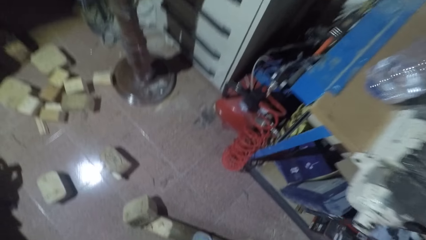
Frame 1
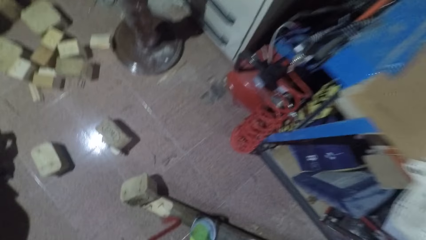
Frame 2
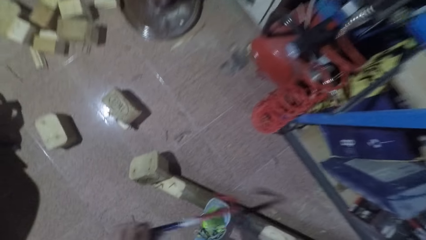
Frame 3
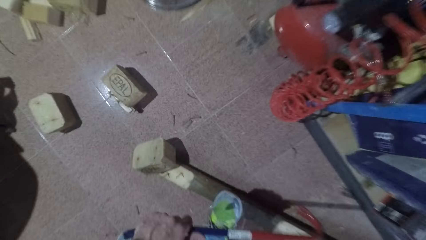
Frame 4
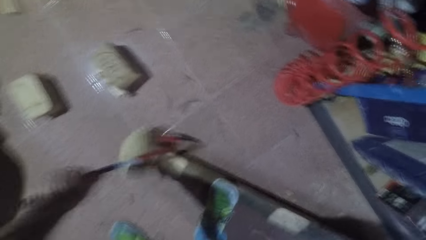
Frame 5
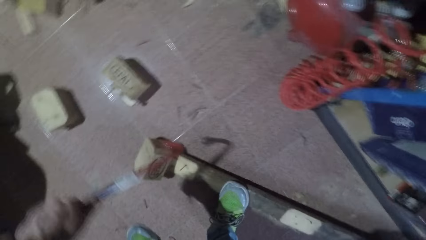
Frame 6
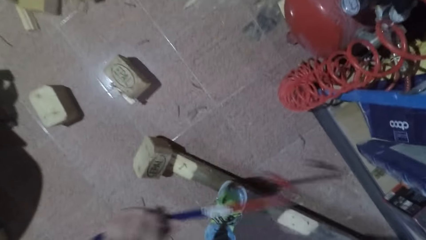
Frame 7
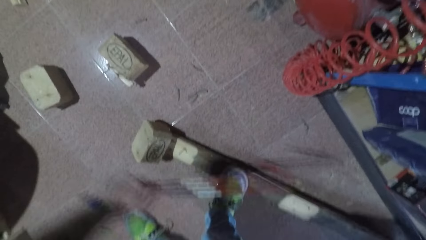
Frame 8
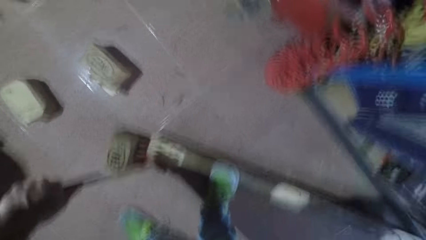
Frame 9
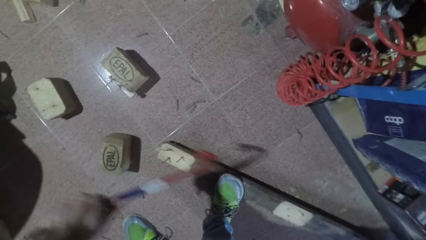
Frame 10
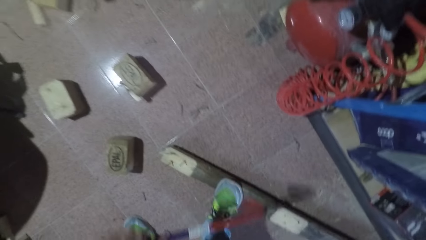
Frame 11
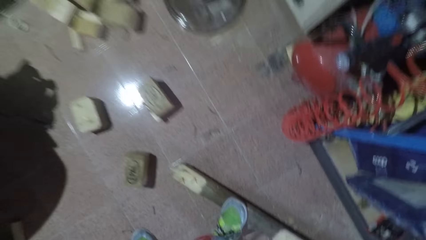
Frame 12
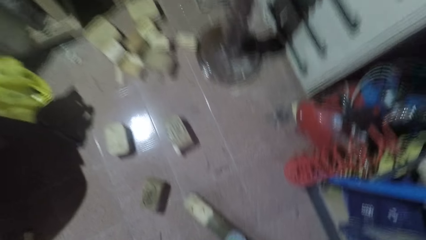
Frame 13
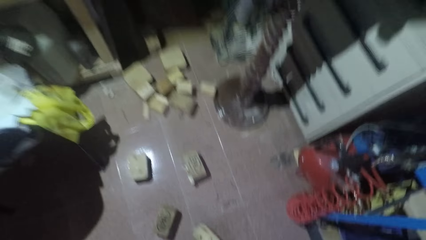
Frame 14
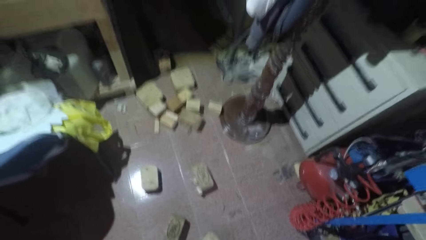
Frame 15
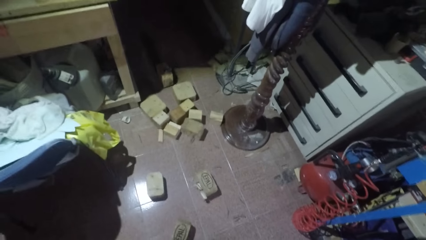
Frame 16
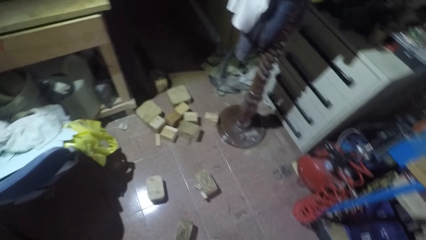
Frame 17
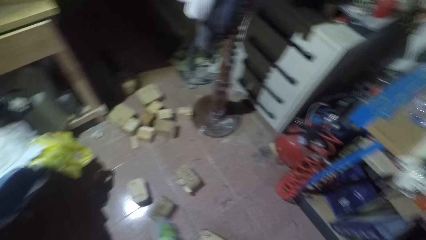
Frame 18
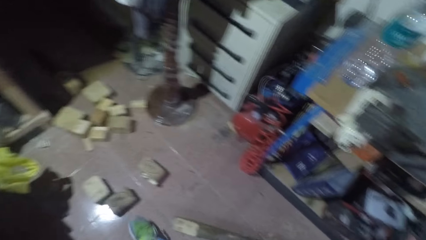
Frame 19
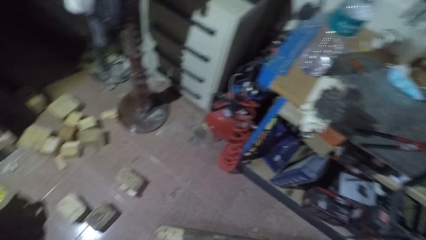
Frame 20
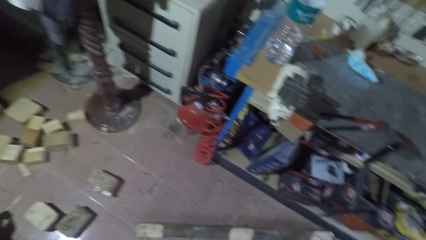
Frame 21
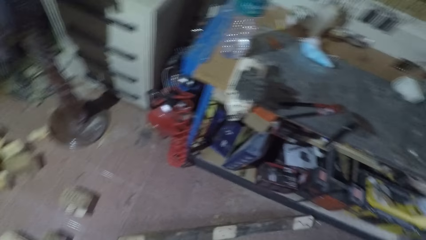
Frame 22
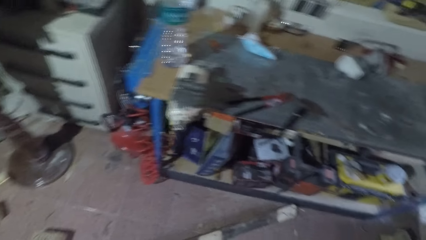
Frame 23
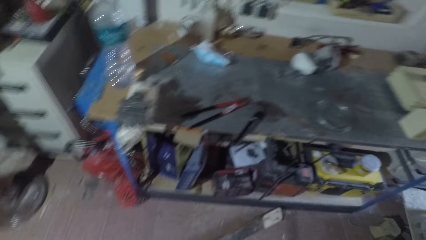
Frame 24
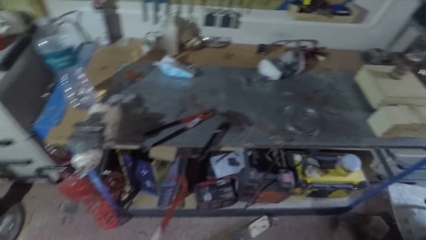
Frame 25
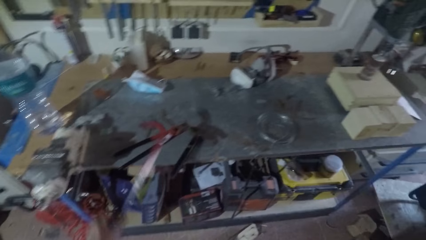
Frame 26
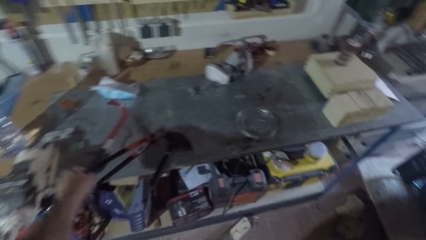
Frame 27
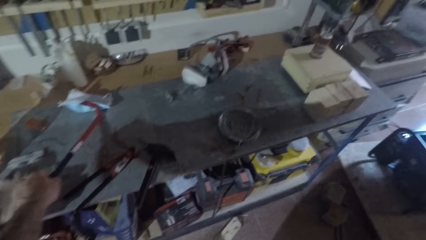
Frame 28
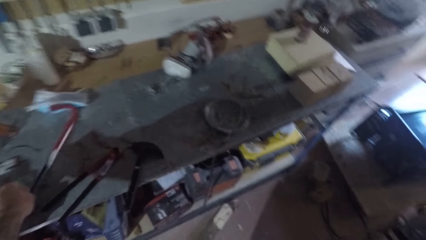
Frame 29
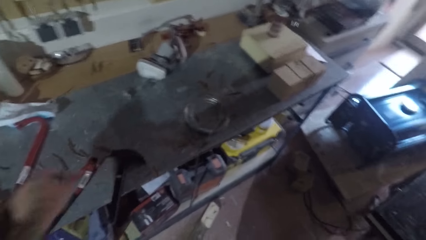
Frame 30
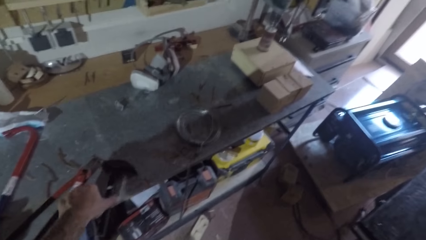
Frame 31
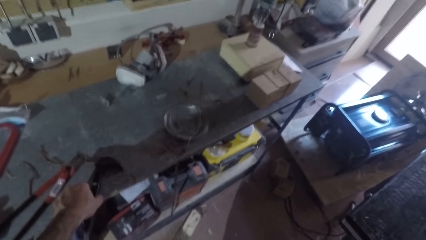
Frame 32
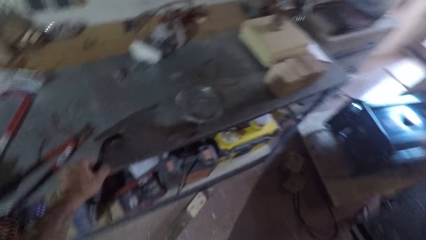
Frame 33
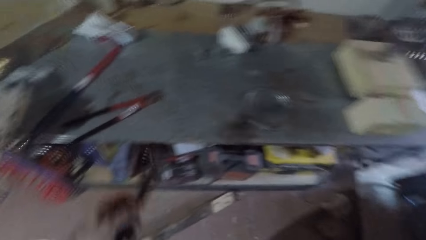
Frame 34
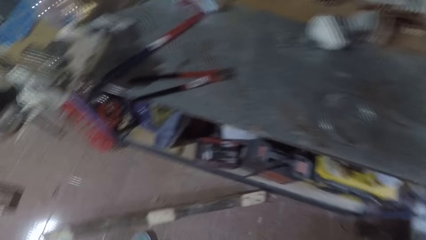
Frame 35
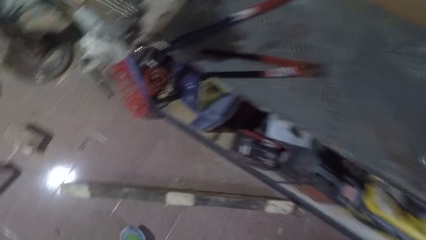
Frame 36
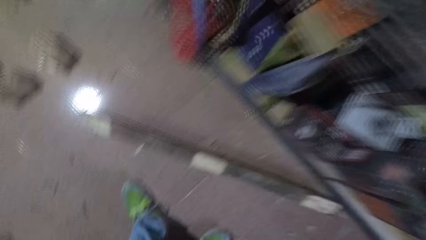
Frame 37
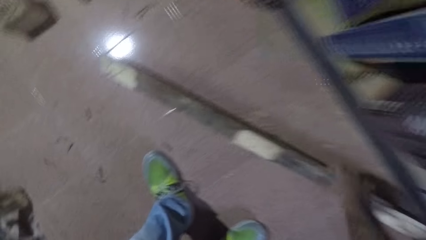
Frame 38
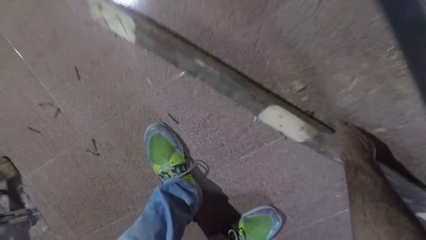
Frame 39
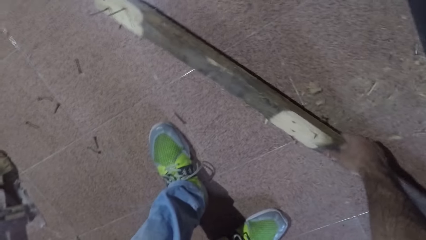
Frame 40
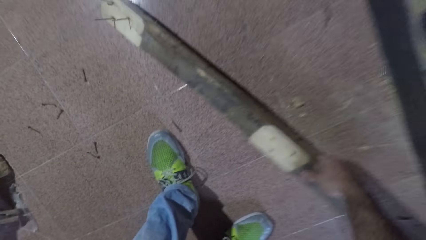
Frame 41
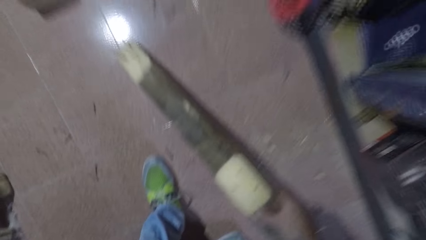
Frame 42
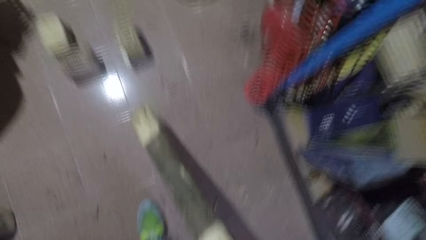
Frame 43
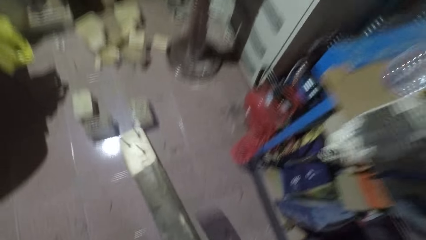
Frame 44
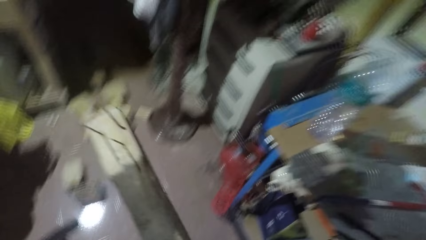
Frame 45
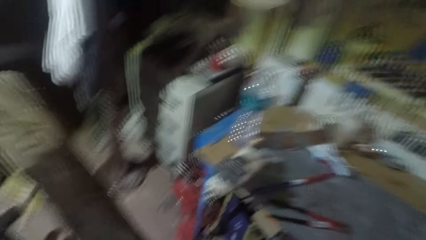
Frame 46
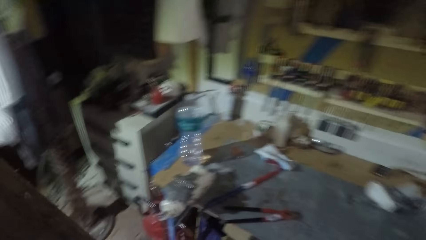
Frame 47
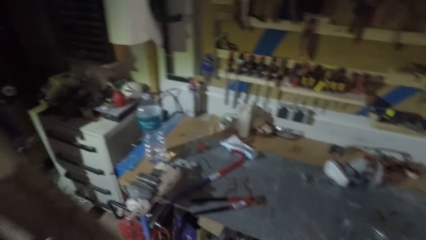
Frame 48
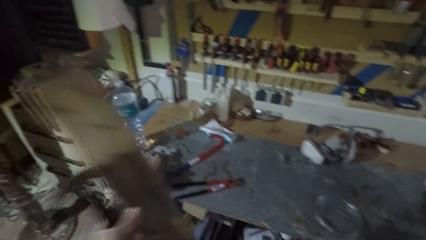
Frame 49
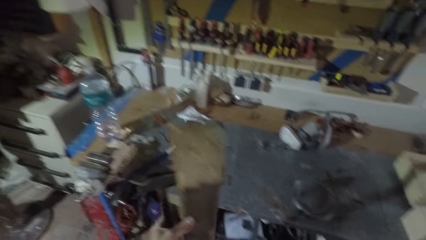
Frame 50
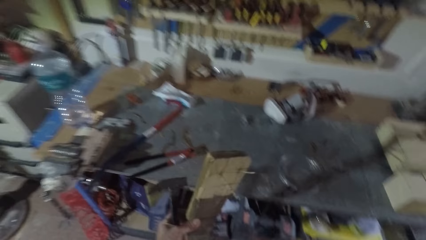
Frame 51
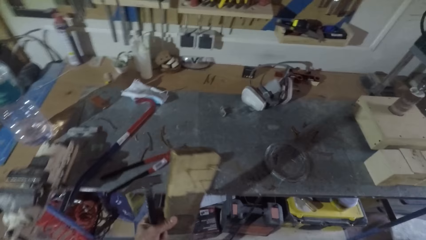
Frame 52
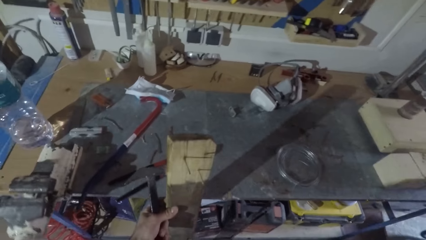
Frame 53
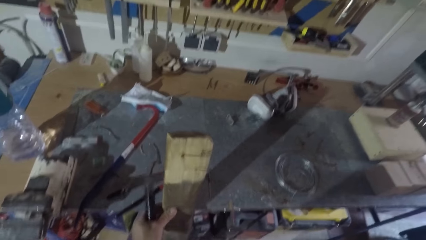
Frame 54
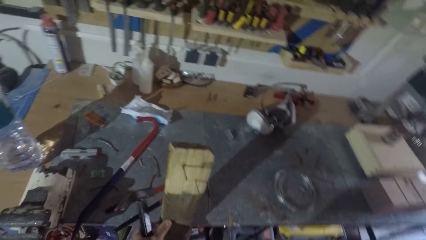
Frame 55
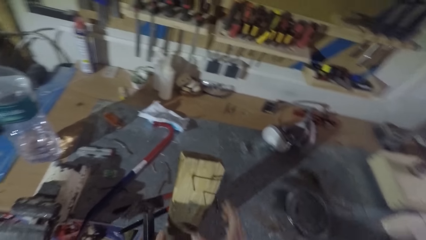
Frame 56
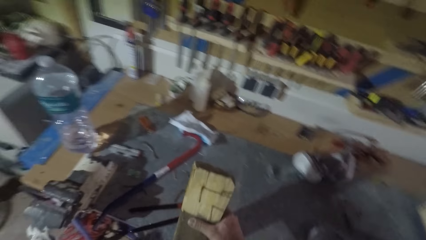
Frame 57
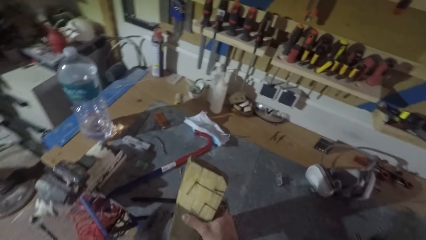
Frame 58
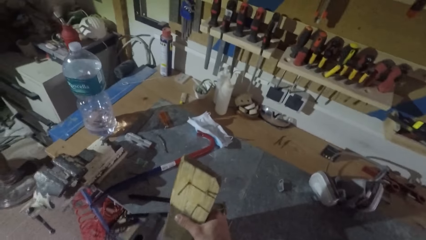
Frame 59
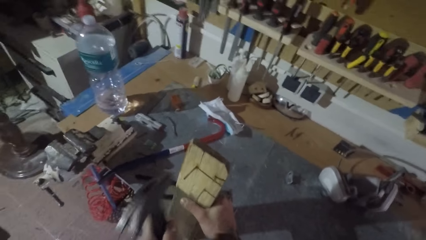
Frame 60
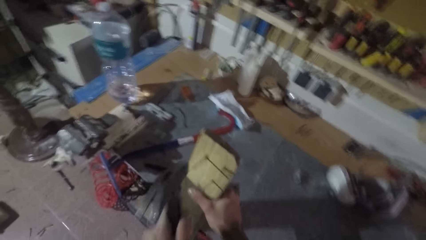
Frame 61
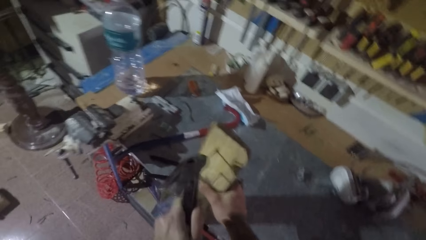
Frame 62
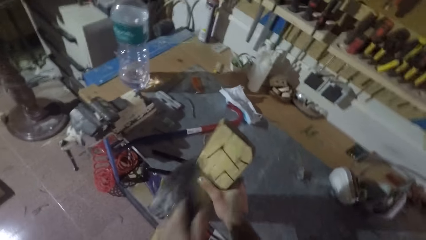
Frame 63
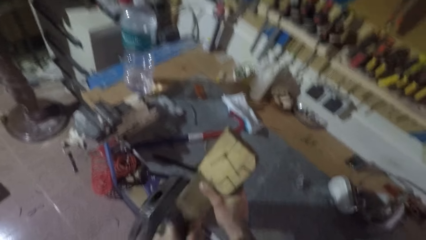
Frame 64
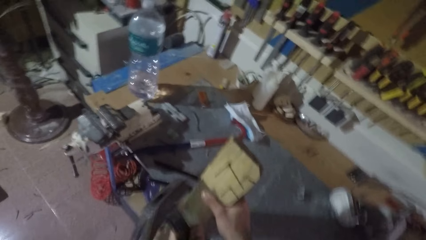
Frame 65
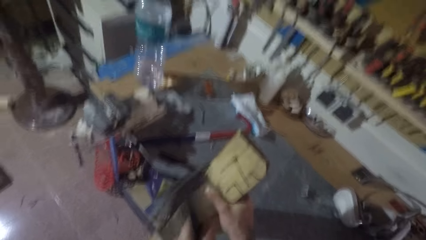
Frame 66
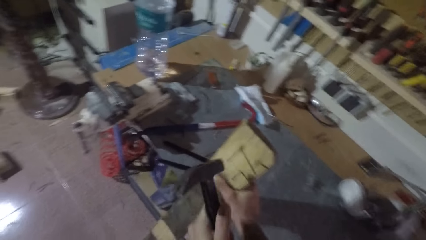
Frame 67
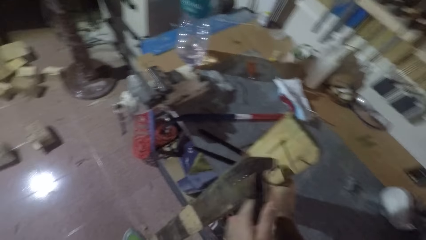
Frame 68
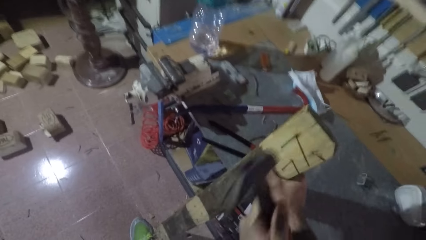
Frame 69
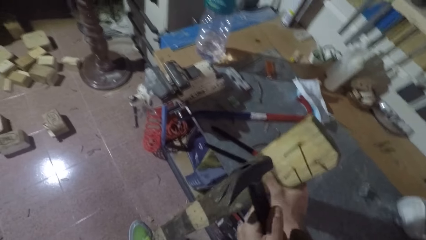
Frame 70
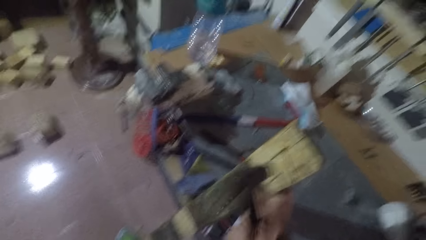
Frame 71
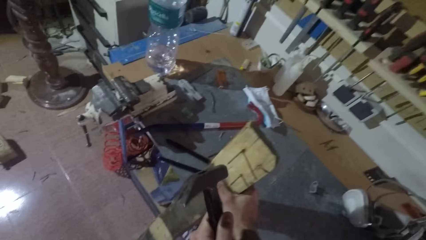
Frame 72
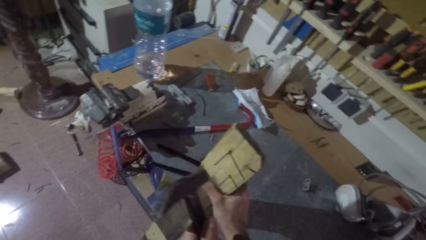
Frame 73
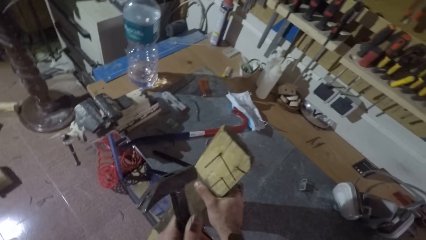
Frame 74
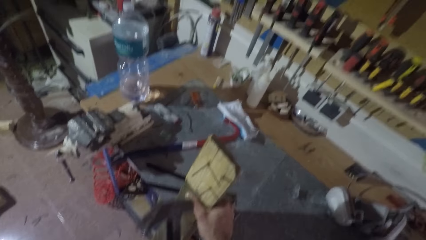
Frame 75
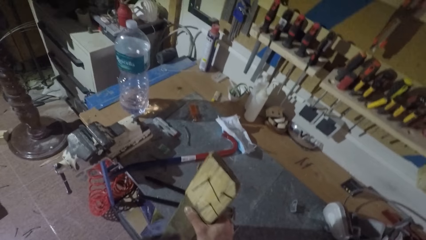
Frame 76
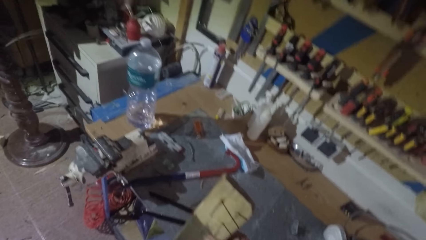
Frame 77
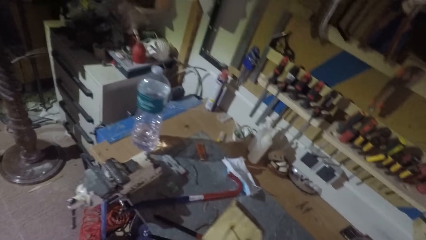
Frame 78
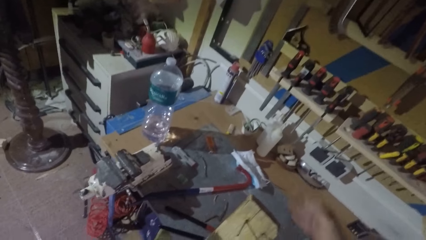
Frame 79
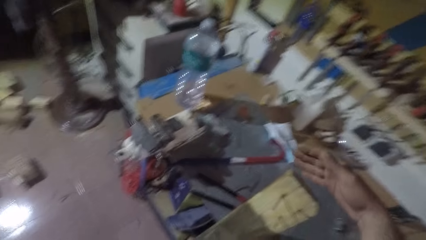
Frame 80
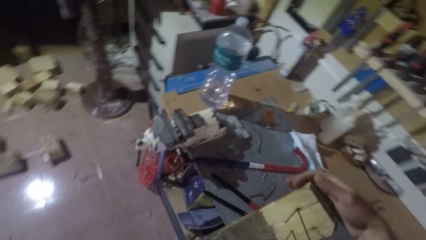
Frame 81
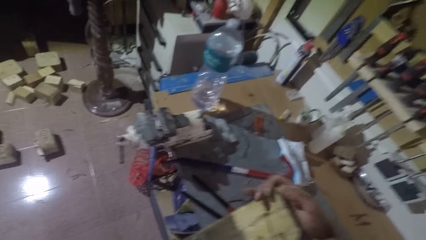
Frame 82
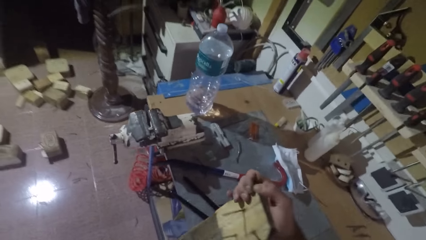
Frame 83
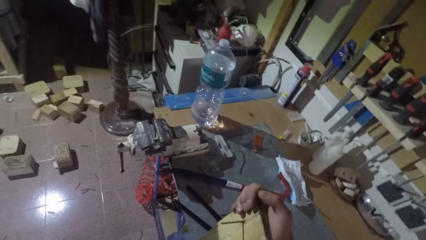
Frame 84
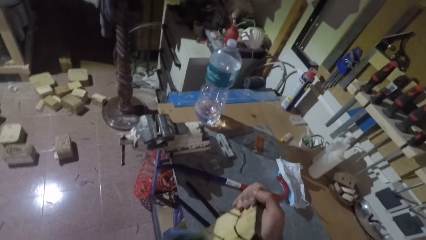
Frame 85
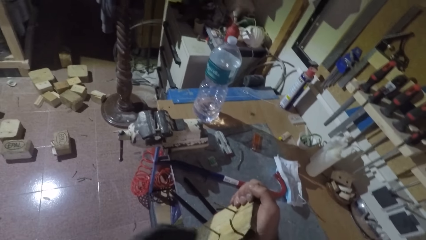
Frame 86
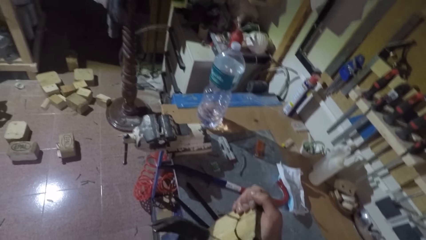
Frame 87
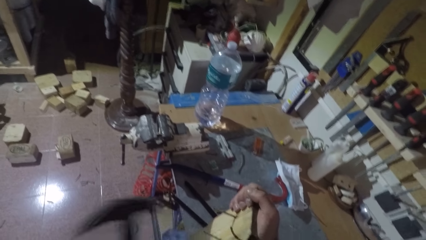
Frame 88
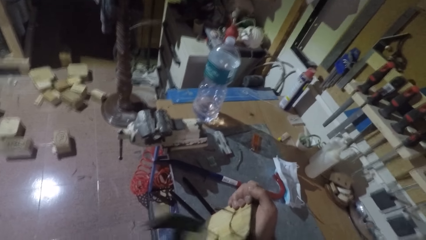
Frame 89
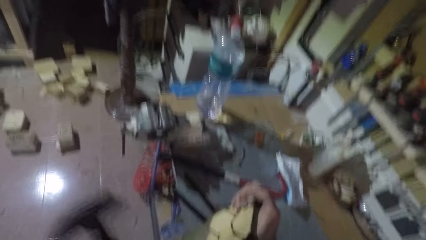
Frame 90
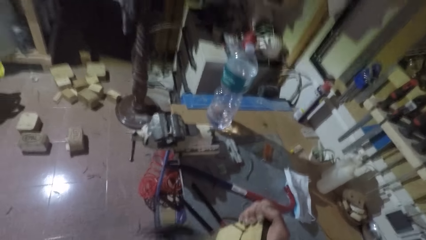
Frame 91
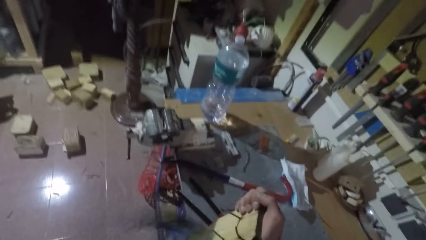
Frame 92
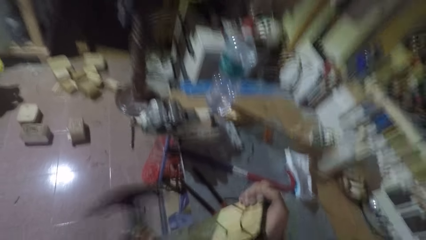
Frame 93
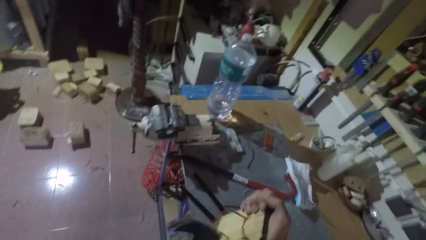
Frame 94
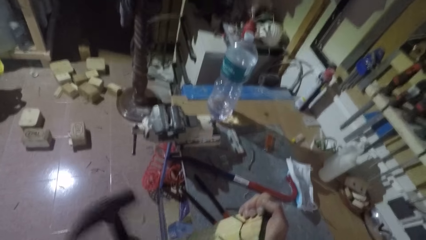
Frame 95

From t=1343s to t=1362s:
The camera wearer hits the wood cube off the rectangular wood or lumber with the crowbar. He exchanges hands. He kicks the wood cube with his leg. He turns right. He drops the crowbar on the shelf. He picks up the hammer on the shelf. He picks up the rectangular wood on the floor. He places the wood against the shelf or table. He holds on to the lumber with his right hand. He hits a nail on the rectangular wood with the hammer. He stops hitting the nail. He holds on to the lumber. He hits another nail on the rectangular wood with the hammer.
